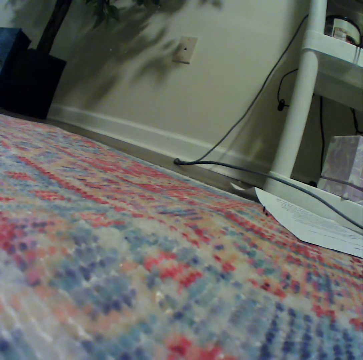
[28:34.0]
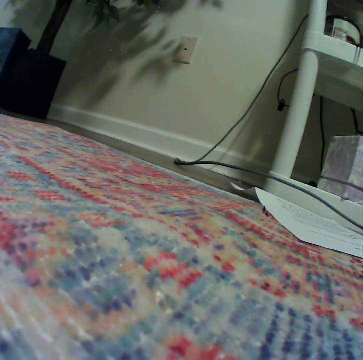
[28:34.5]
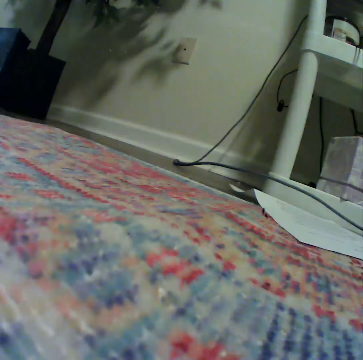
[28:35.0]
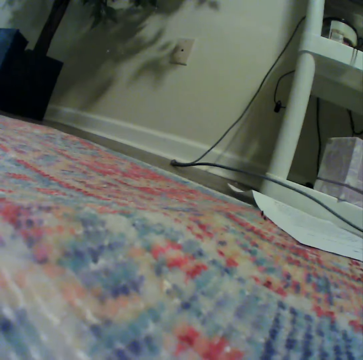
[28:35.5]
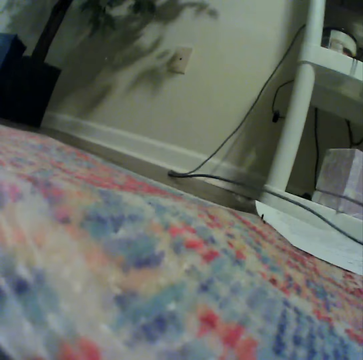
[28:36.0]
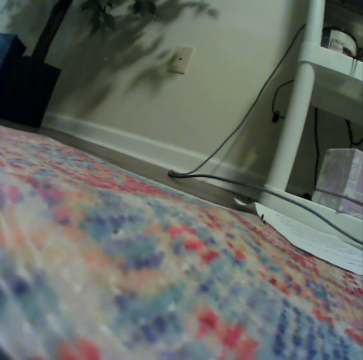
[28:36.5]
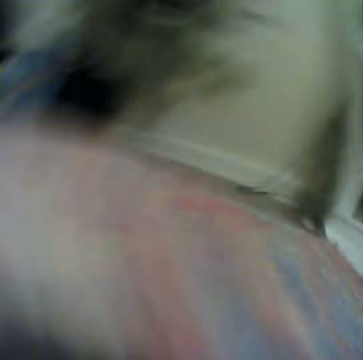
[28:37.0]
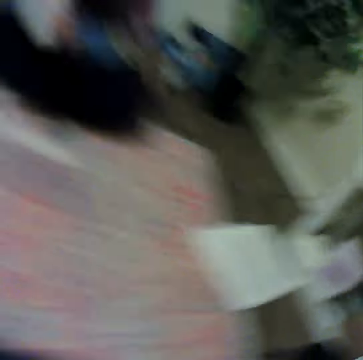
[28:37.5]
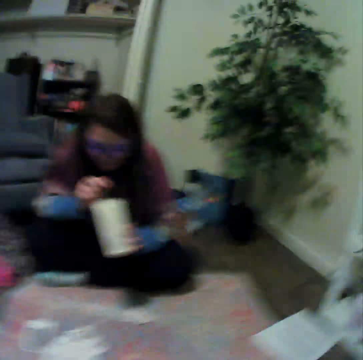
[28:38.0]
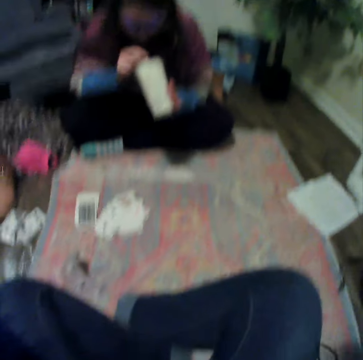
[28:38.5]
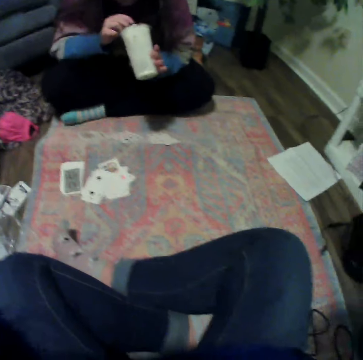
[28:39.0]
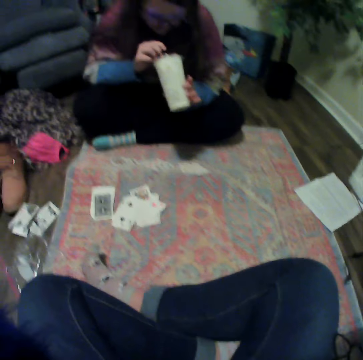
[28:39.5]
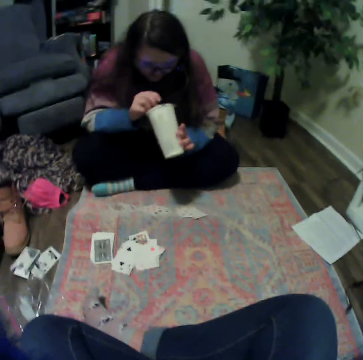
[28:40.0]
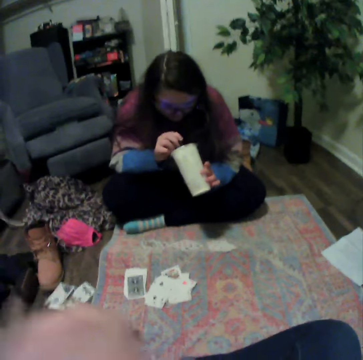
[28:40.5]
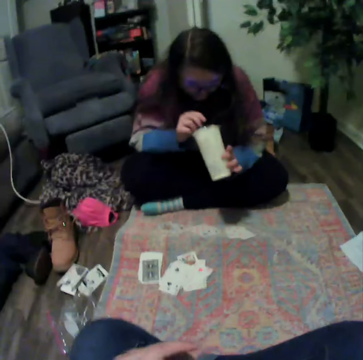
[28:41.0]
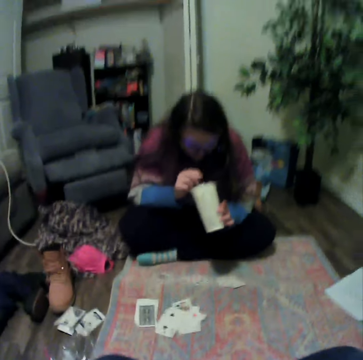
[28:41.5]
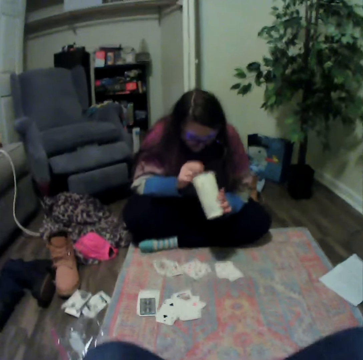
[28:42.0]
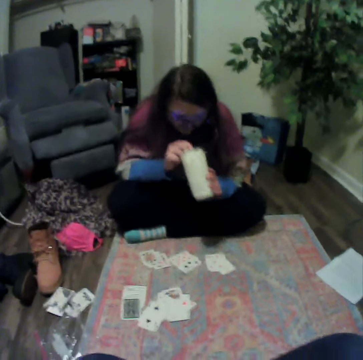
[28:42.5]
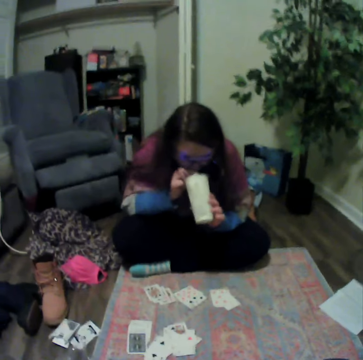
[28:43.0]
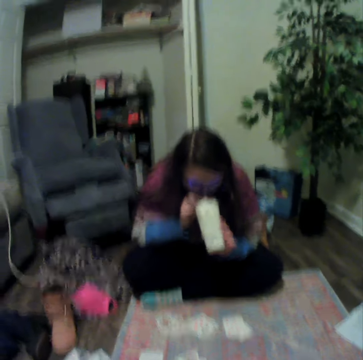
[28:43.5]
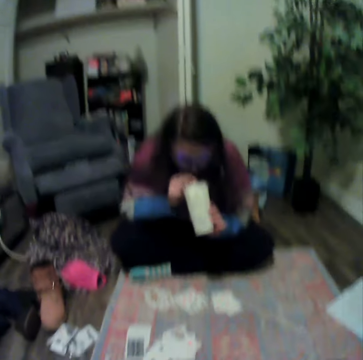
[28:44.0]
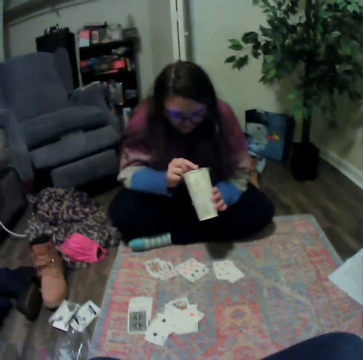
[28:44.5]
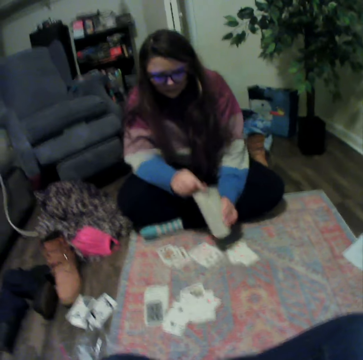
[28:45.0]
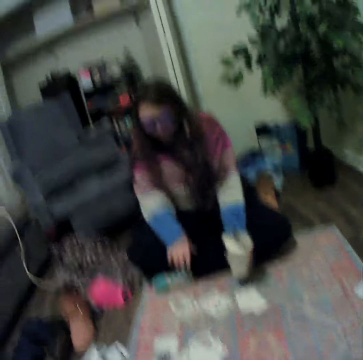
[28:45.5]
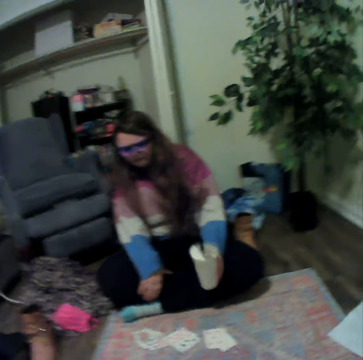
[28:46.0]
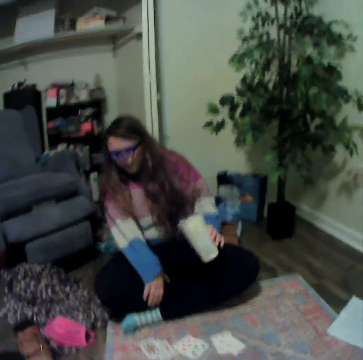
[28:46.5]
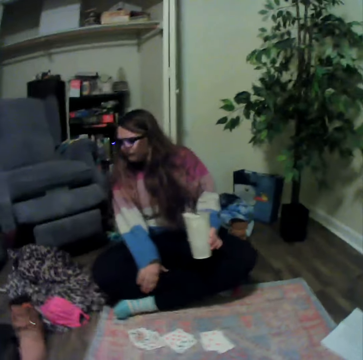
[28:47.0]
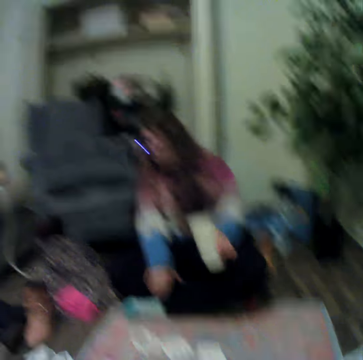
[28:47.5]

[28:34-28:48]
The camera wearer picks up the camera. A lady holds a plastic cup. The camera wearer wears the camera. The lady drinks something.

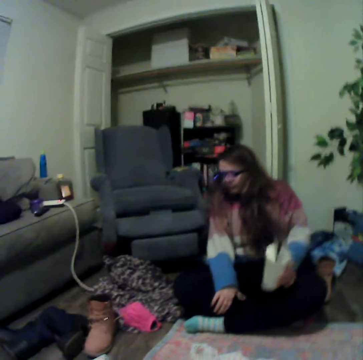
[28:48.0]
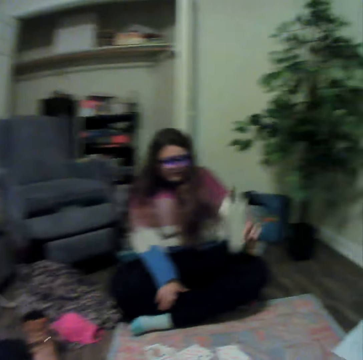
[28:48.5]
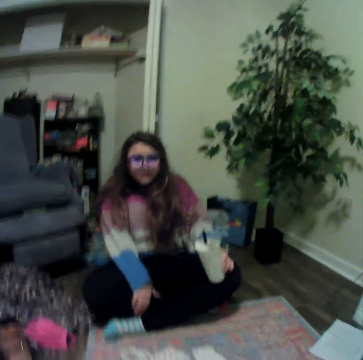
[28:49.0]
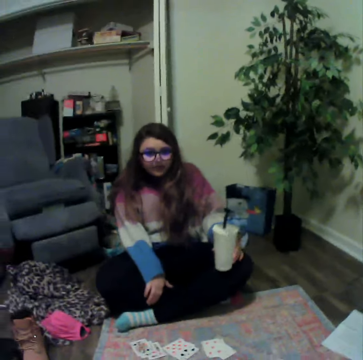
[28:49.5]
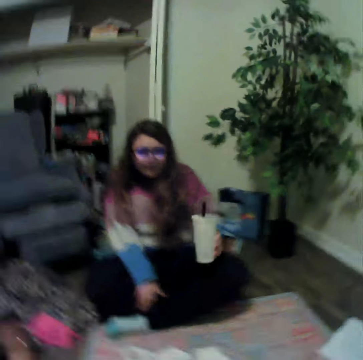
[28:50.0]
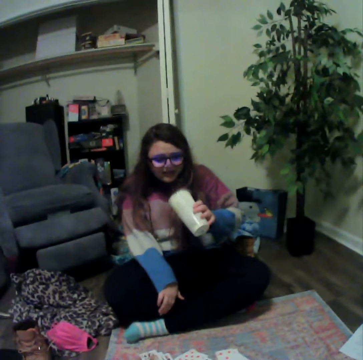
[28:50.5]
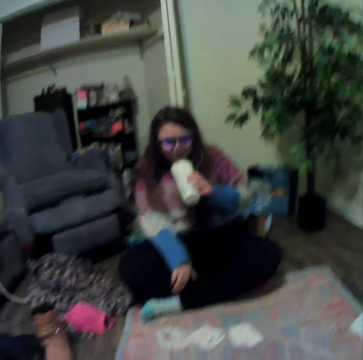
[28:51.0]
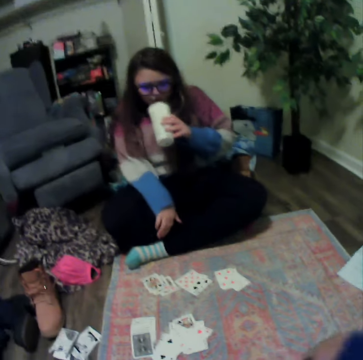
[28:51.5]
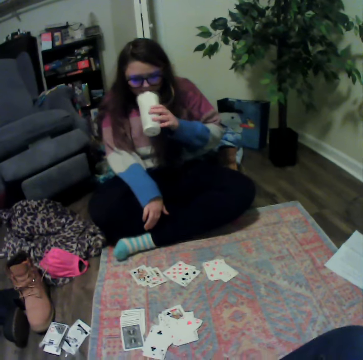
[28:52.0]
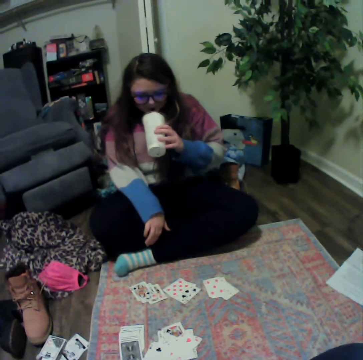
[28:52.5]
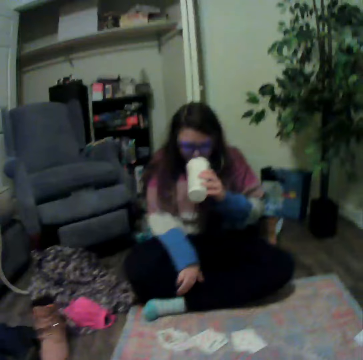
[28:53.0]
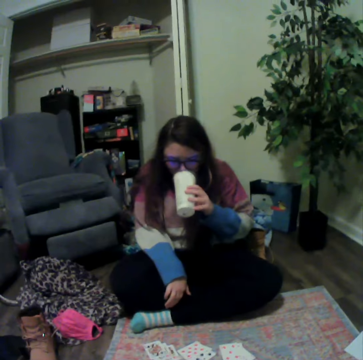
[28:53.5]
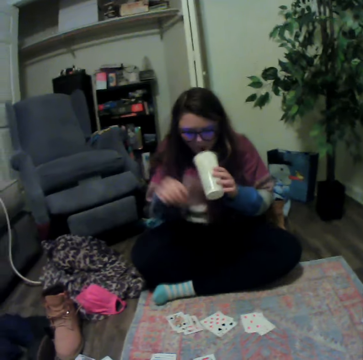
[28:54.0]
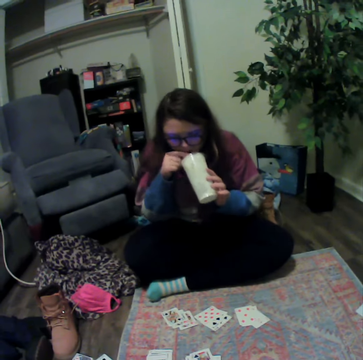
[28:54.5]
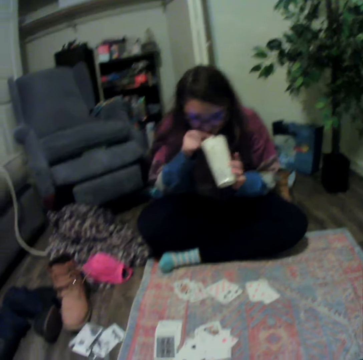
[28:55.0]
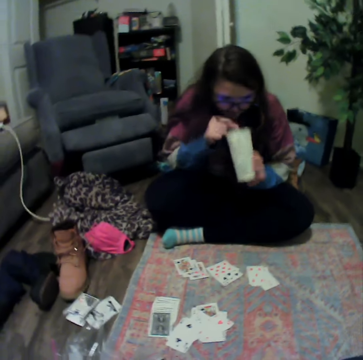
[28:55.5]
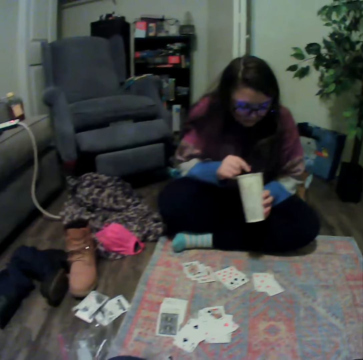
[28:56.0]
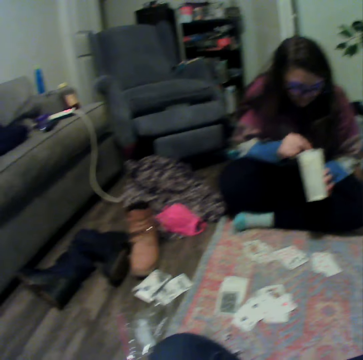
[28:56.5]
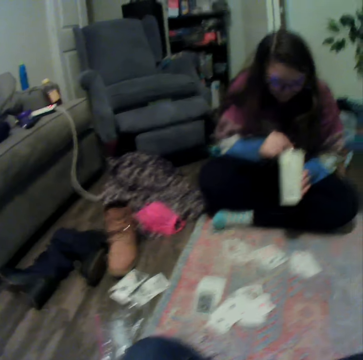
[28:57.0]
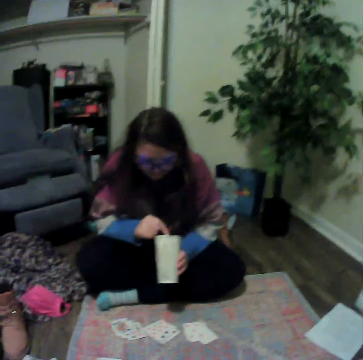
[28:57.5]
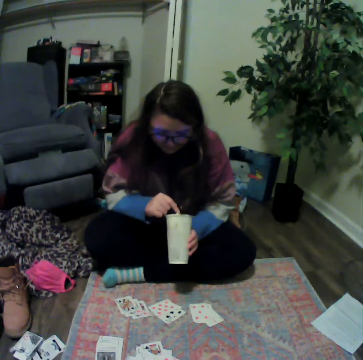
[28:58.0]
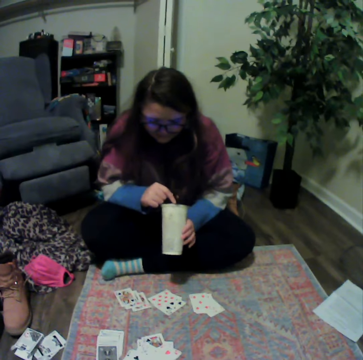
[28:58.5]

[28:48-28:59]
A lady talks with the camera wearer. The lady drinks something.

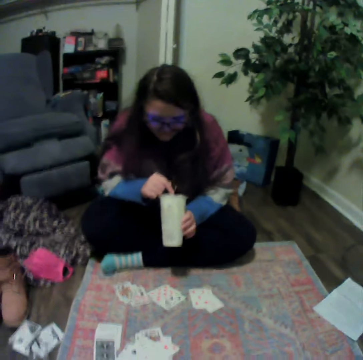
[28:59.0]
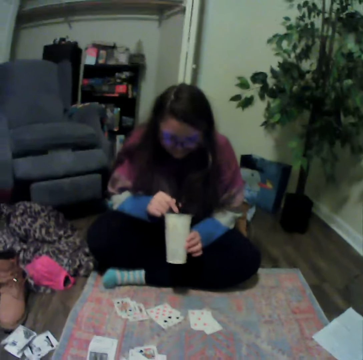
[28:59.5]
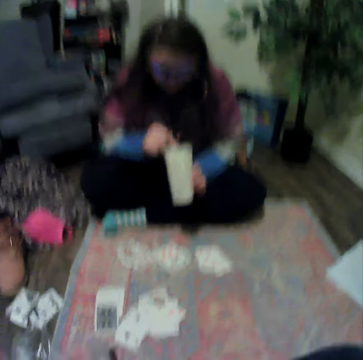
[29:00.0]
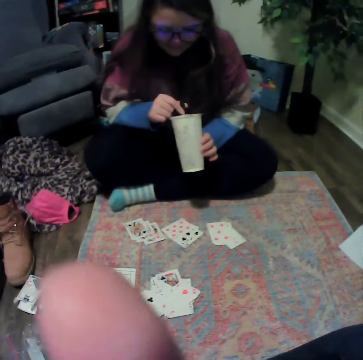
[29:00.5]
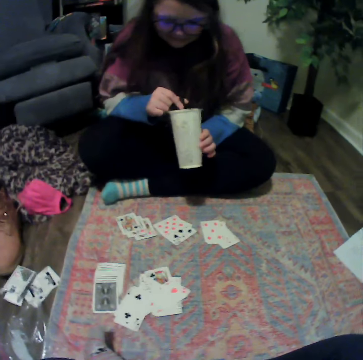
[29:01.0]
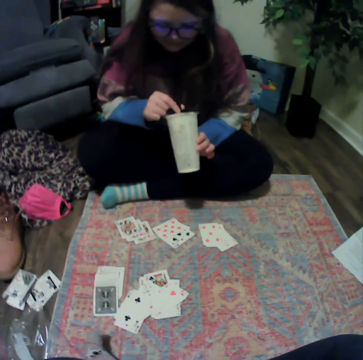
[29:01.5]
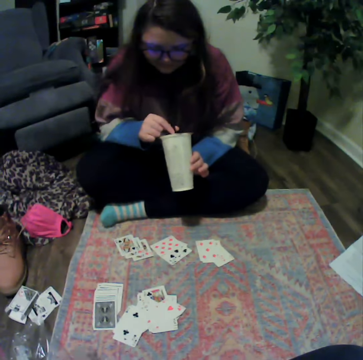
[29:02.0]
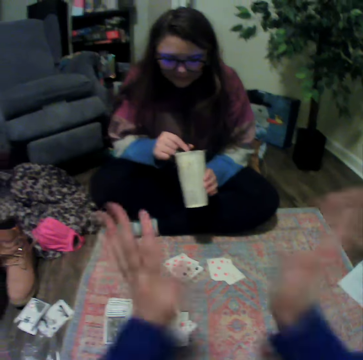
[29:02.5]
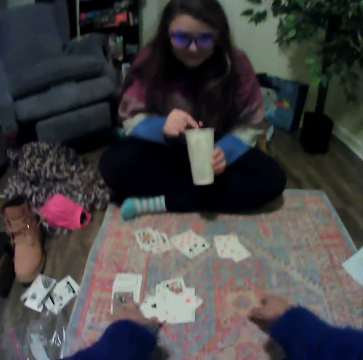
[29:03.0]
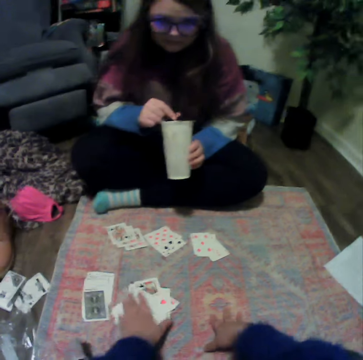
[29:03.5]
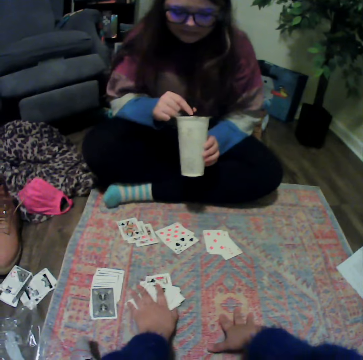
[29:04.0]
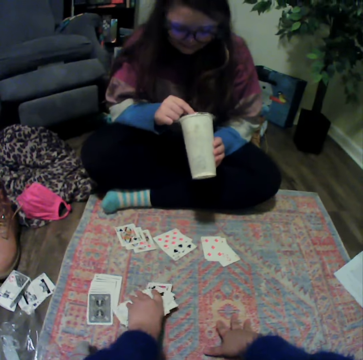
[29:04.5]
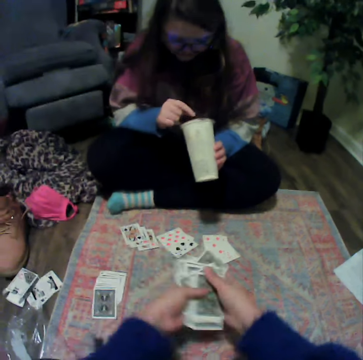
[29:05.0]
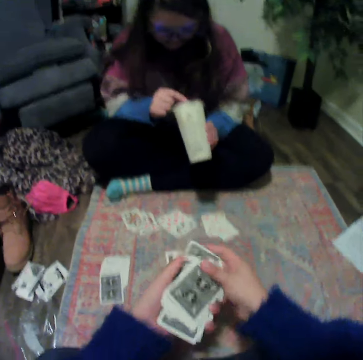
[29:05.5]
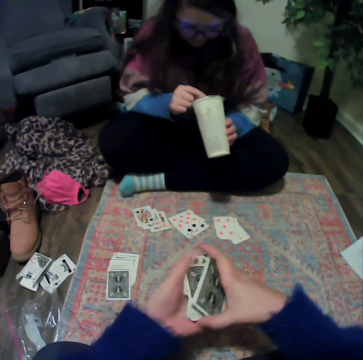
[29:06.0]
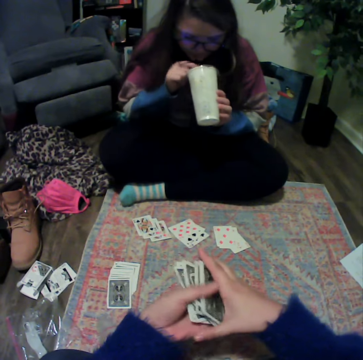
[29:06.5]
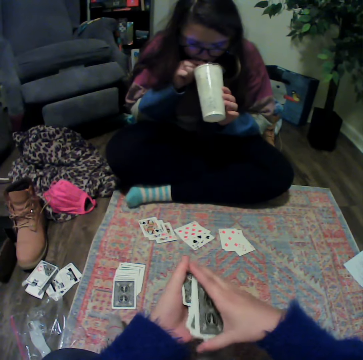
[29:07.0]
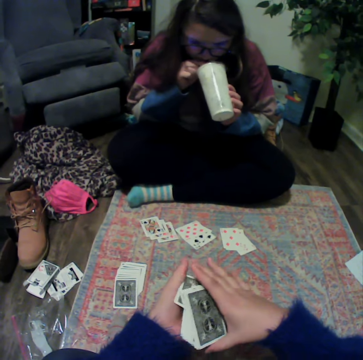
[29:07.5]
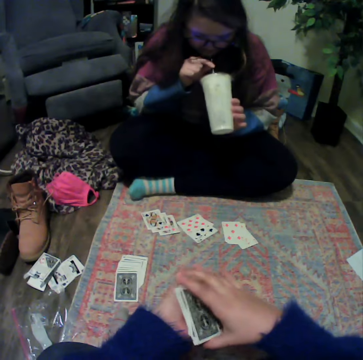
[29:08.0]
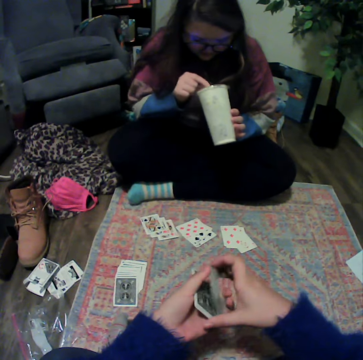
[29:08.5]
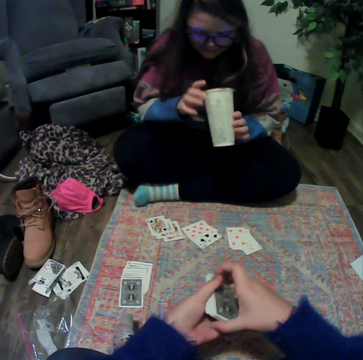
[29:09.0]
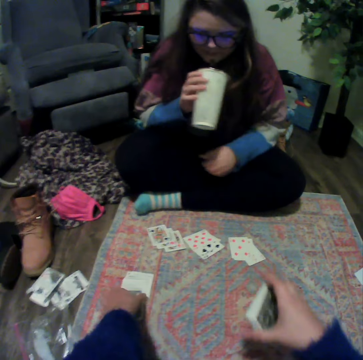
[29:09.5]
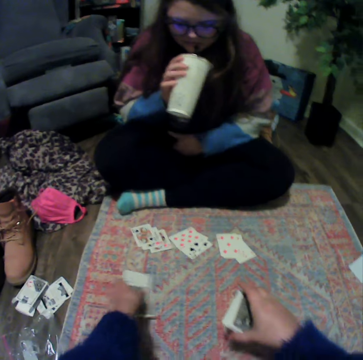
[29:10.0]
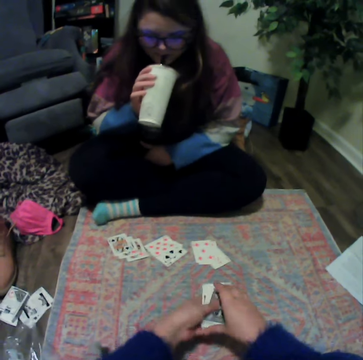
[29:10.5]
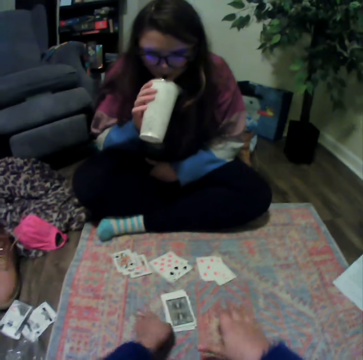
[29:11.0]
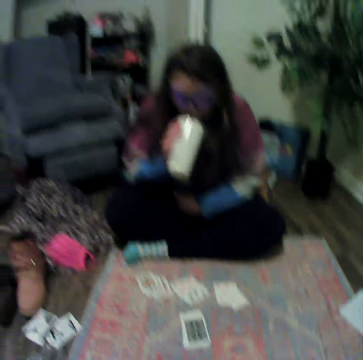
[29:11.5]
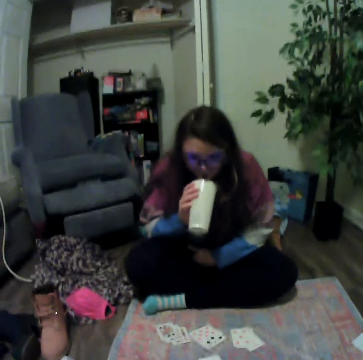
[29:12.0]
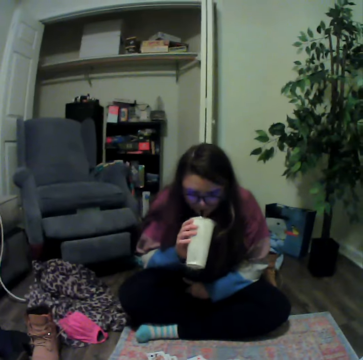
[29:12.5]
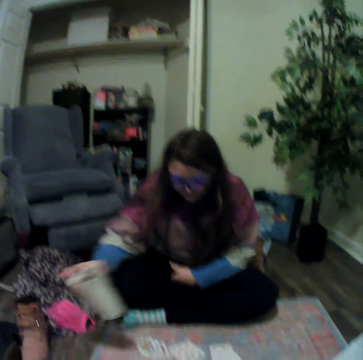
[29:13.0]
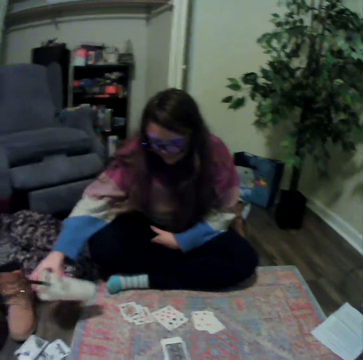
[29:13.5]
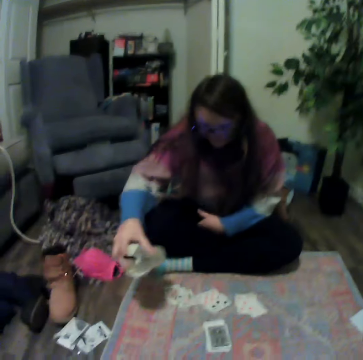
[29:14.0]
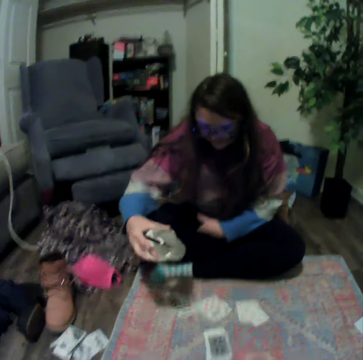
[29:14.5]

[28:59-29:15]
A lady holds a plastic cup. The camera wearer collects the cards. The lady drinks something. The camera wearer holds the cards. They collect the cards and place the cards on the table. The lady drinks something. The lady places the plastic cup on the table.
